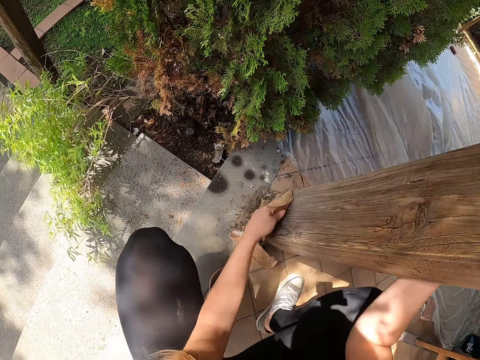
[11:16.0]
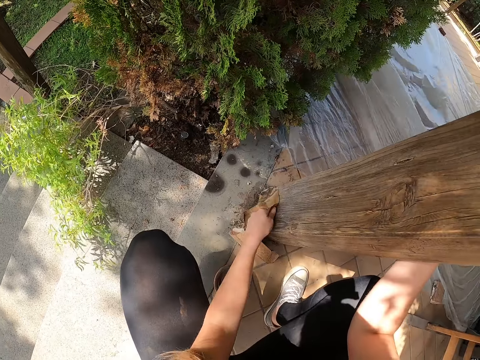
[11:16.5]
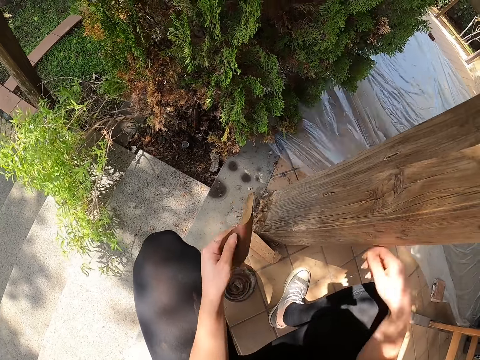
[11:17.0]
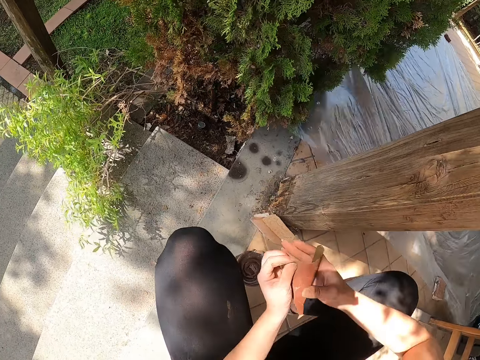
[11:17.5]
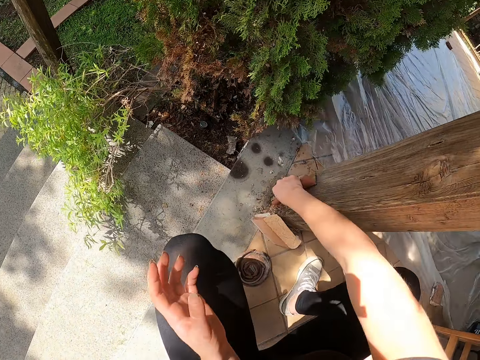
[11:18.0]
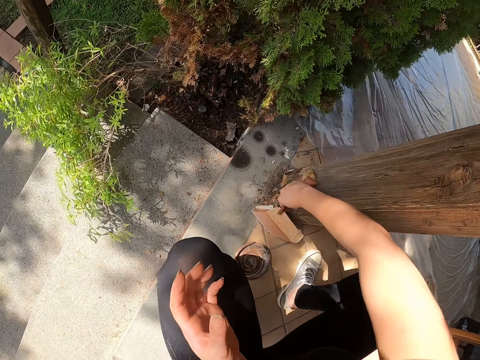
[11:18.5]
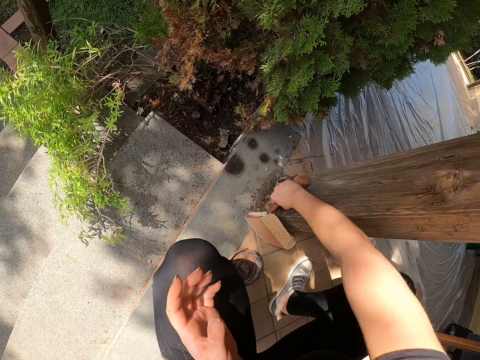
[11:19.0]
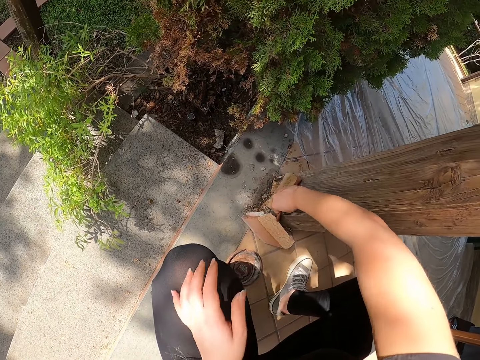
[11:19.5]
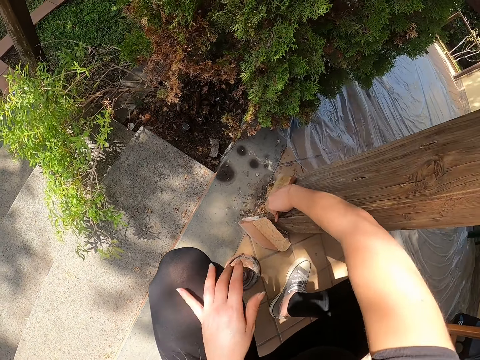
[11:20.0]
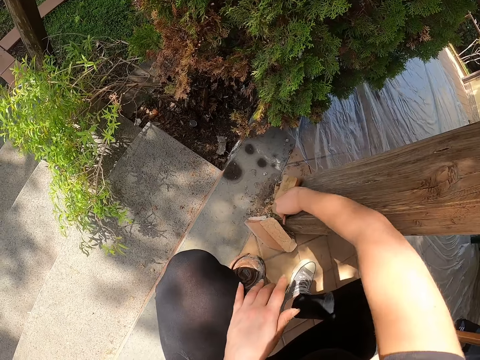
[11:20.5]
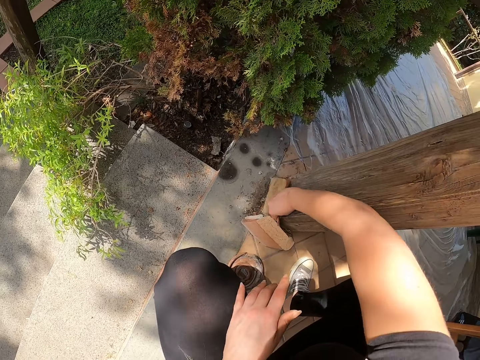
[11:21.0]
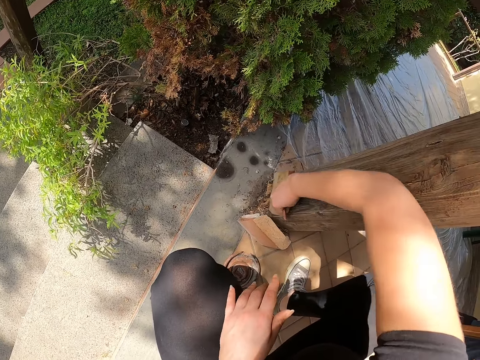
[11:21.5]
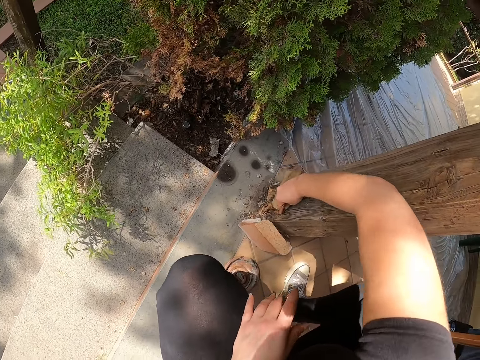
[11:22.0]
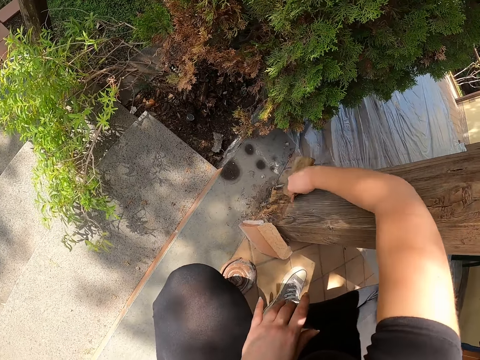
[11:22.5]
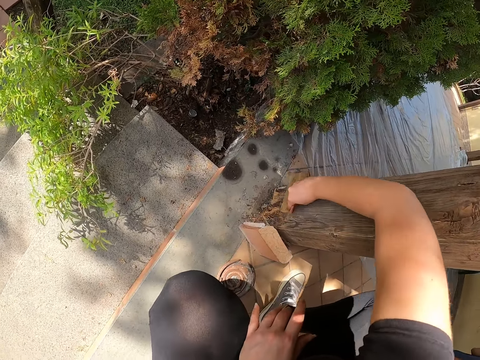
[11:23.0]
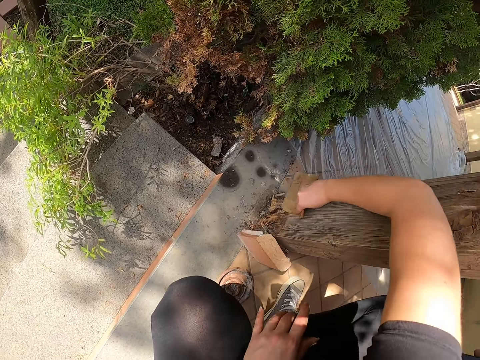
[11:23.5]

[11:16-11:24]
The camera wearer transfers the sandpaper to her right hand. She scrubs the wood with the sandpaper in her right hand.

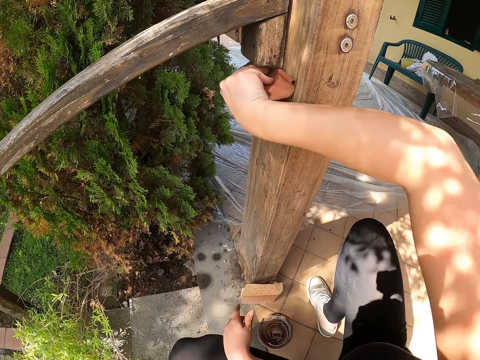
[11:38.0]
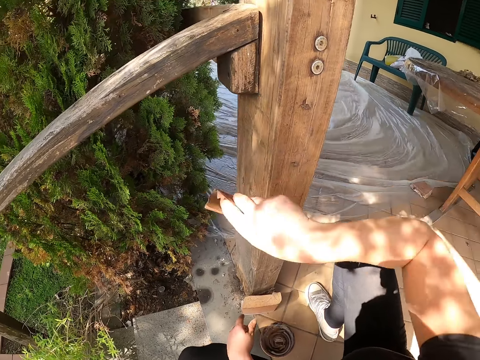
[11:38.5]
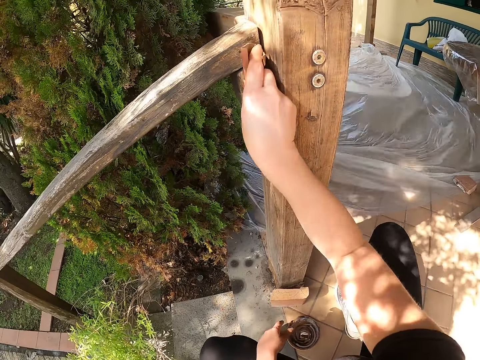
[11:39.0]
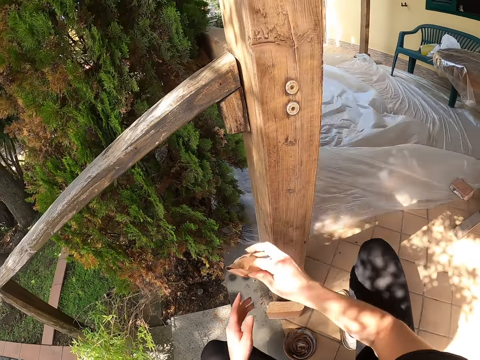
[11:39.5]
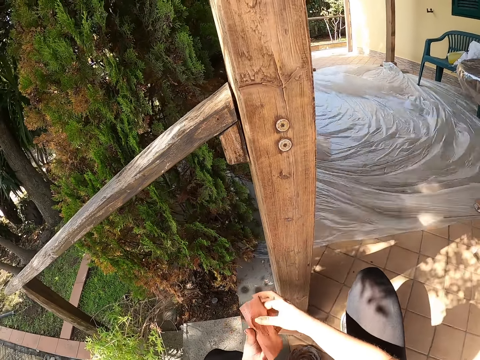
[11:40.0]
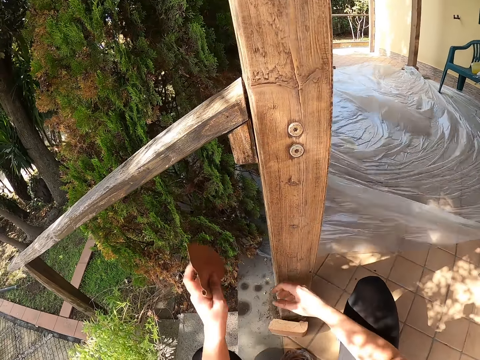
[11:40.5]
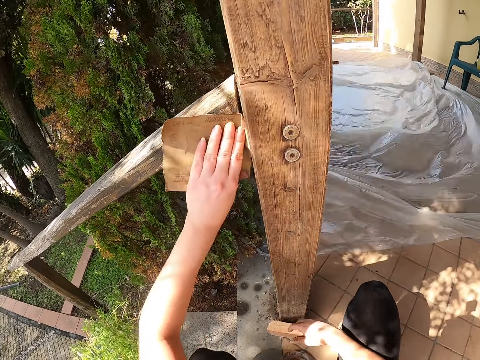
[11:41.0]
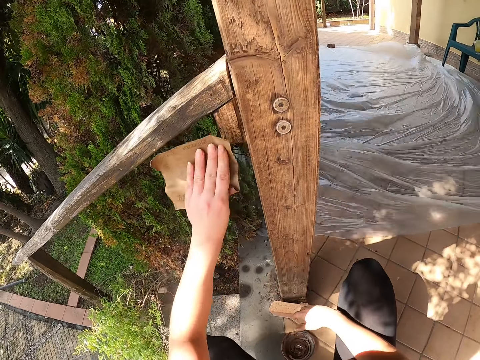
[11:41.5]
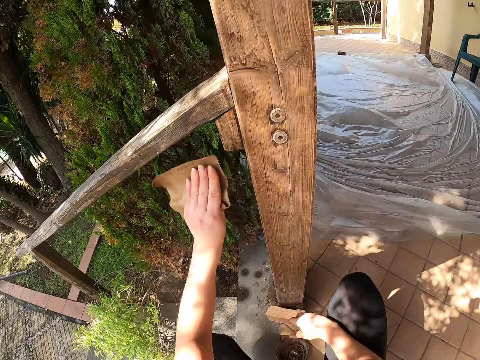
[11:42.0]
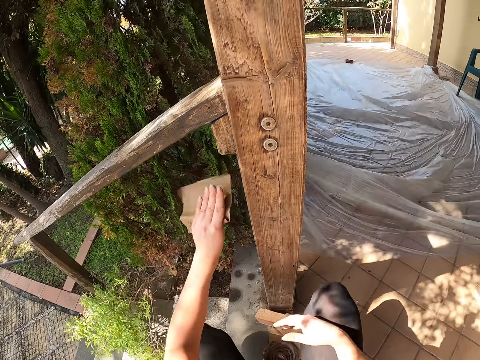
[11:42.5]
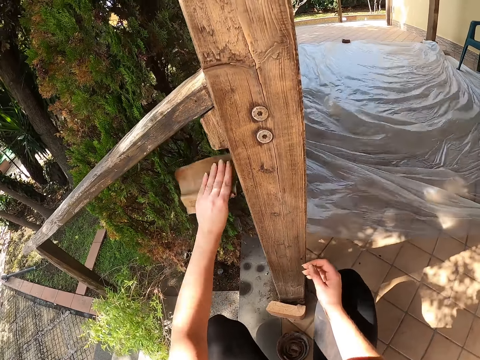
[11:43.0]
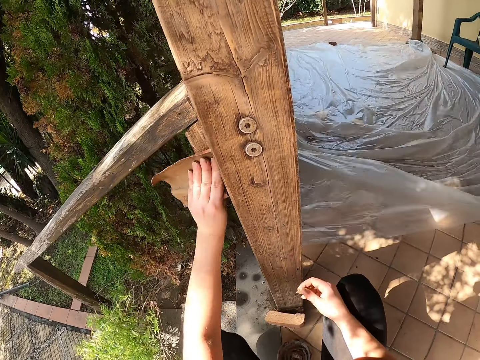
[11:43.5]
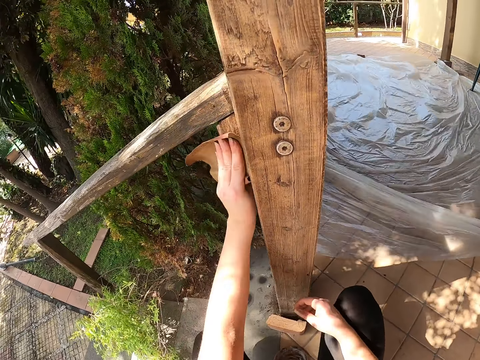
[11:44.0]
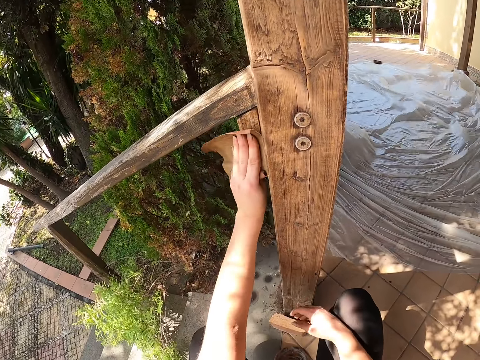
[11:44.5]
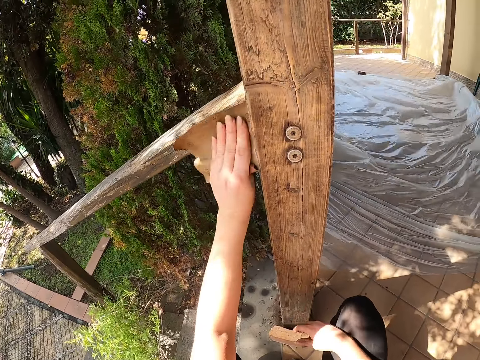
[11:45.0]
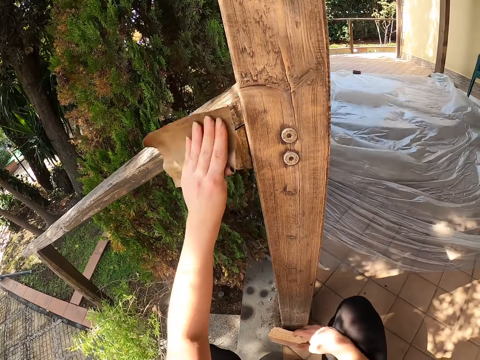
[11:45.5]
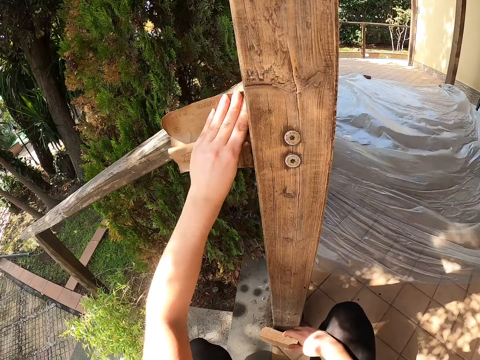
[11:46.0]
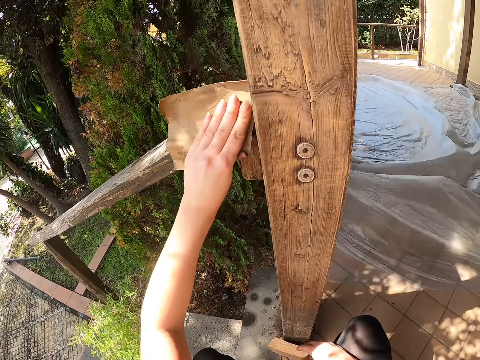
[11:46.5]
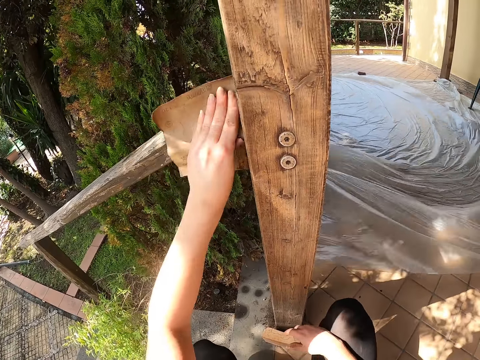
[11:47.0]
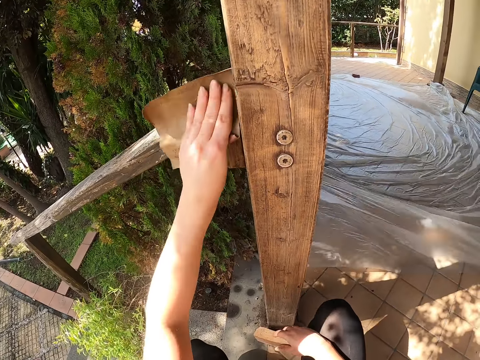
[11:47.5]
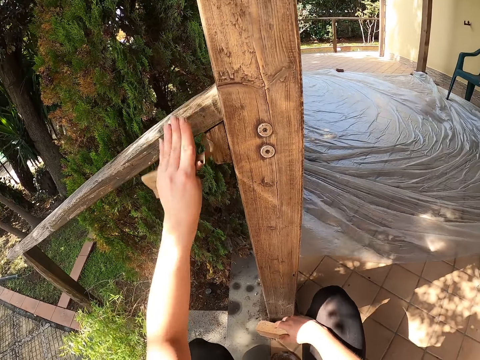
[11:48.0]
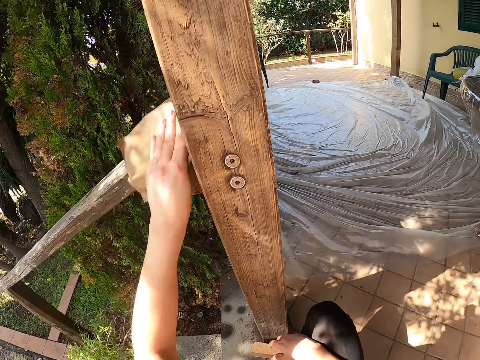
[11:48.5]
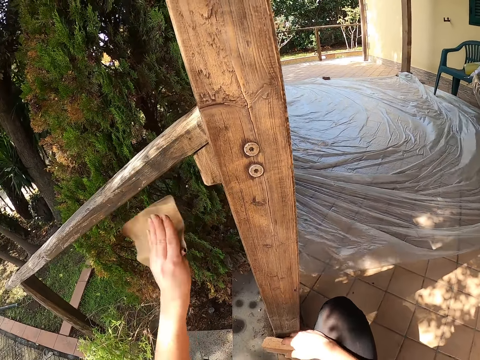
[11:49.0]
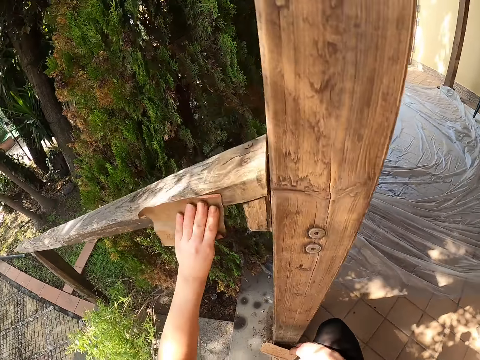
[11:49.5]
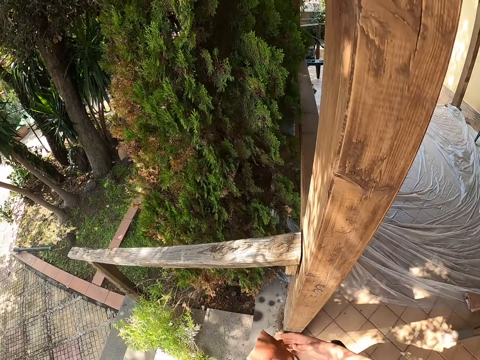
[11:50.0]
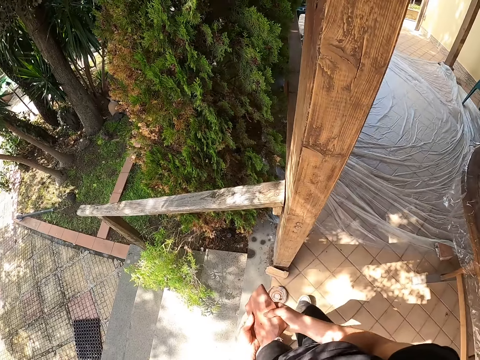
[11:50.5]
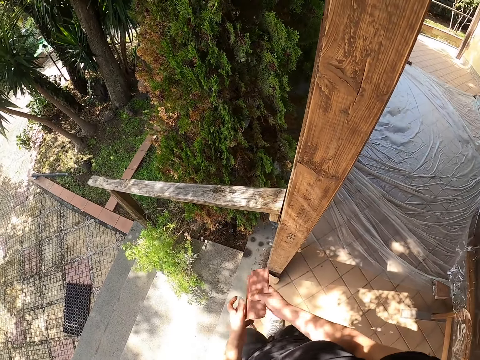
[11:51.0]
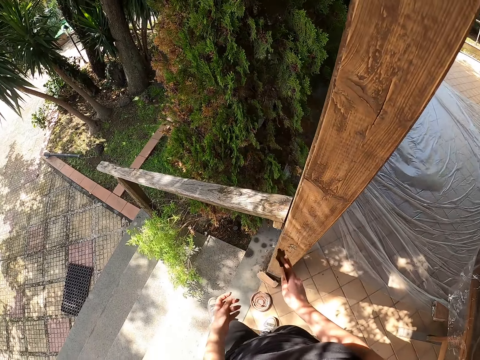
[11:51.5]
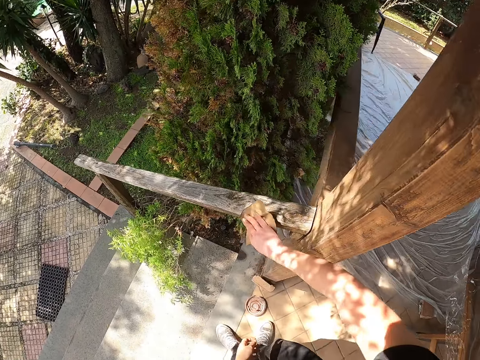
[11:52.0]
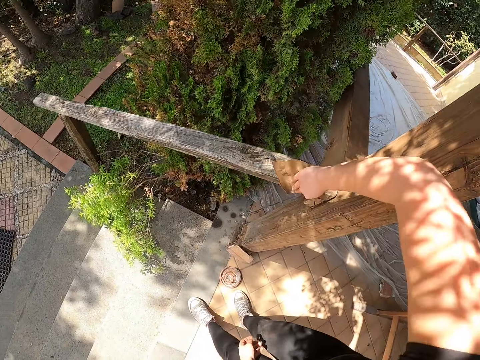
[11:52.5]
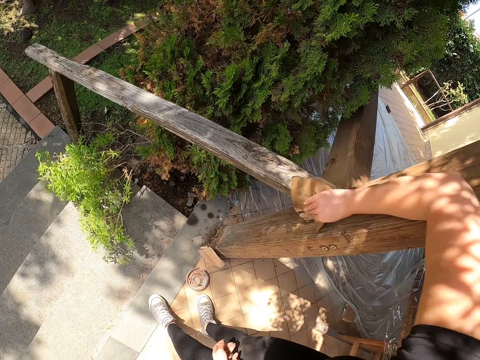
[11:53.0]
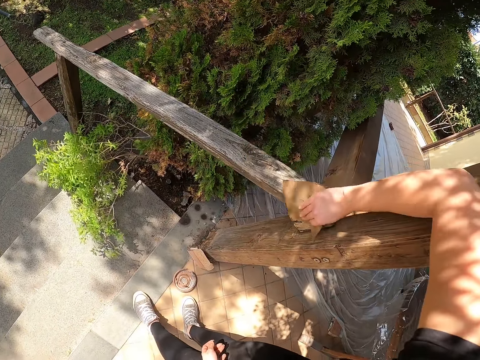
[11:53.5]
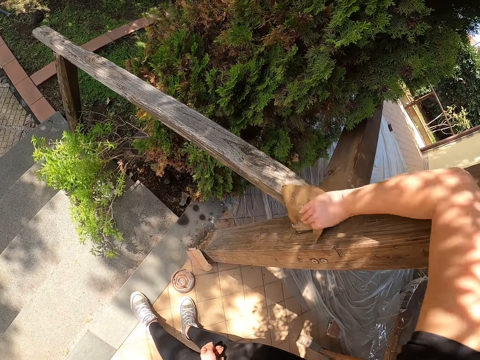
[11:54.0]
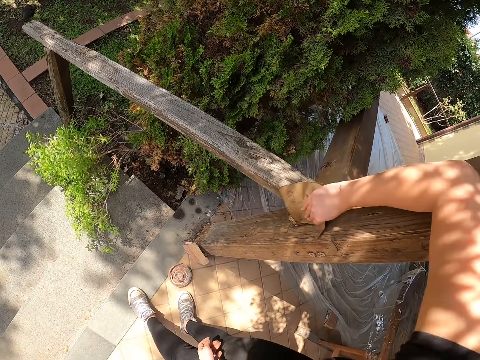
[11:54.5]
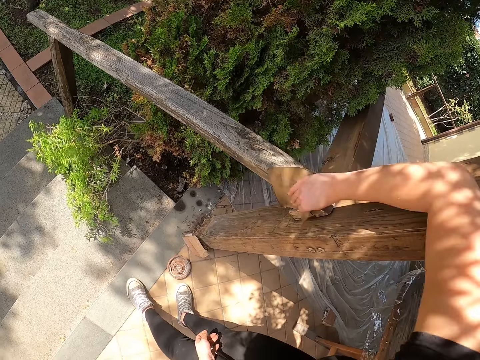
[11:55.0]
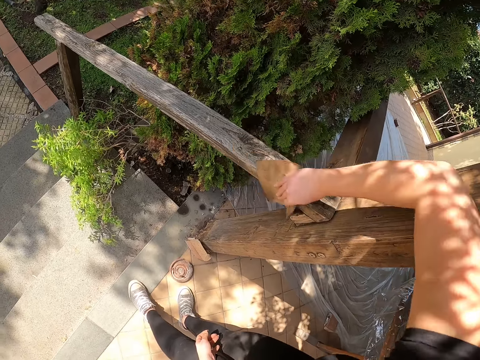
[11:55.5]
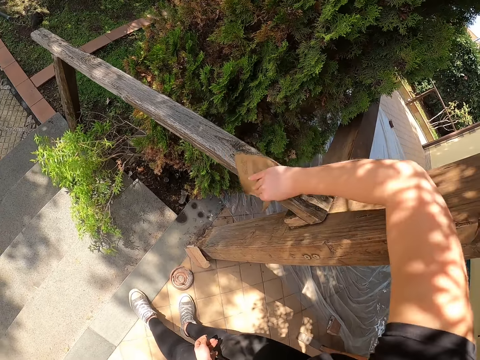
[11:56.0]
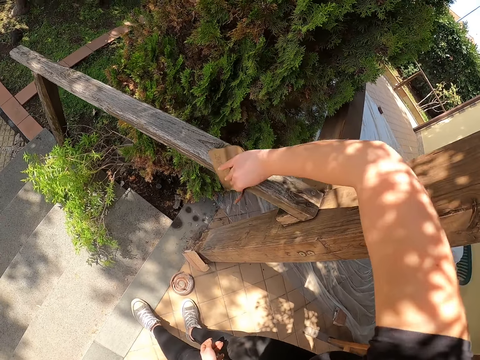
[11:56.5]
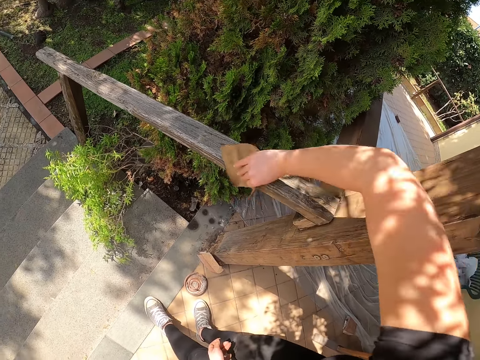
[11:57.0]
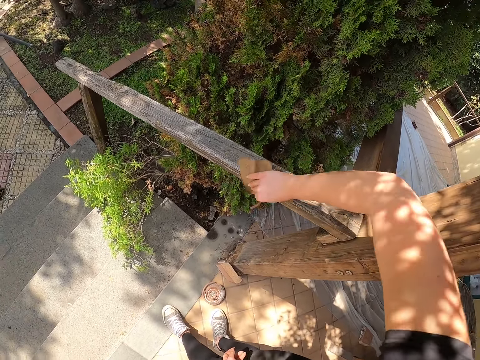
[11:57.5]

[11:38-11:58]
The camera wearer scrubs the wood with sandpaper in her left hand. She stands to her feet. She transfers the sandpaper to her right hand. She scrubs the wood with the sandpaper in her right hand.
